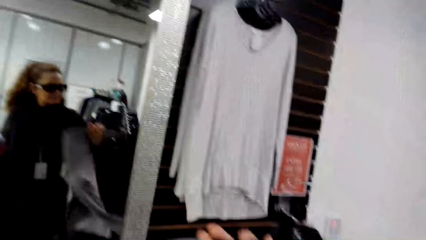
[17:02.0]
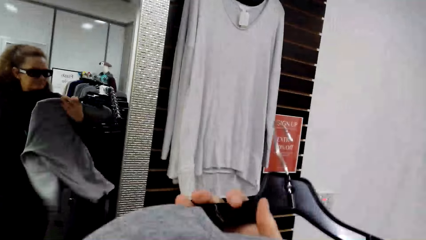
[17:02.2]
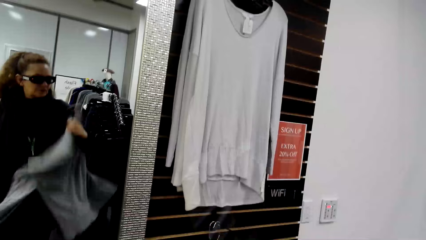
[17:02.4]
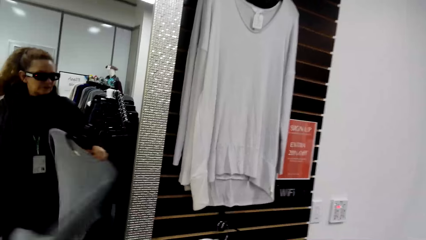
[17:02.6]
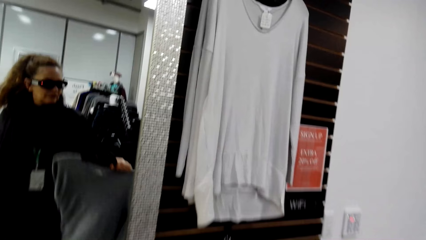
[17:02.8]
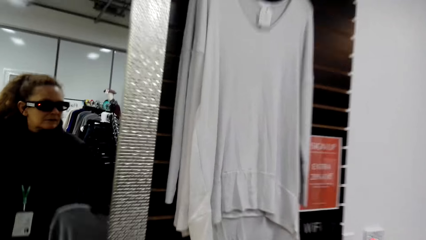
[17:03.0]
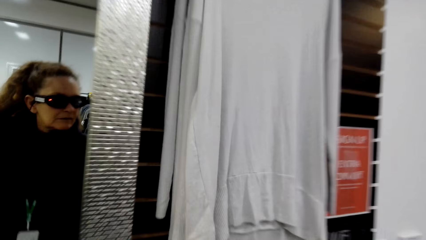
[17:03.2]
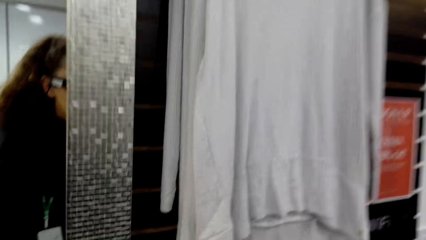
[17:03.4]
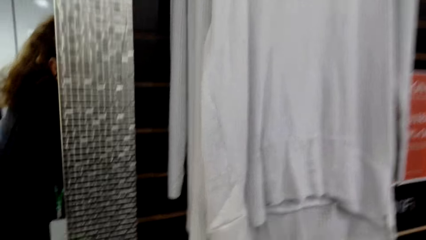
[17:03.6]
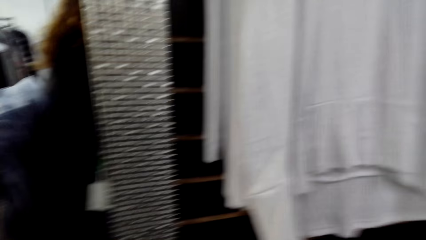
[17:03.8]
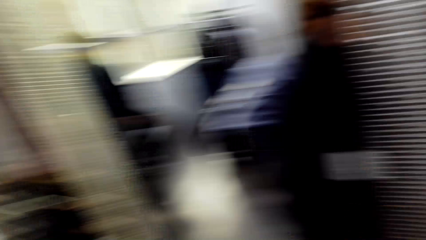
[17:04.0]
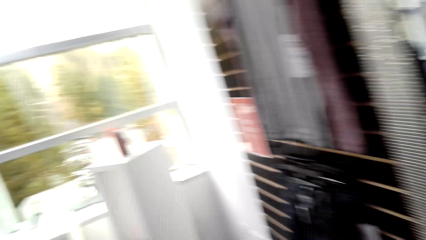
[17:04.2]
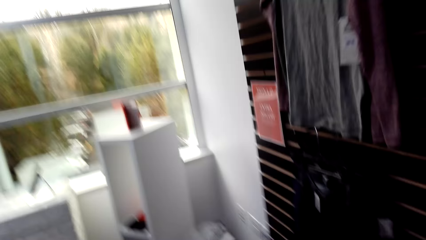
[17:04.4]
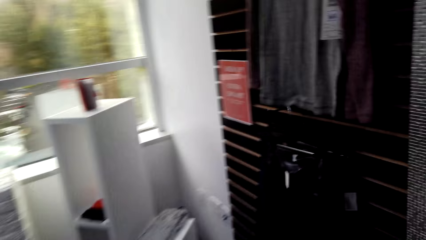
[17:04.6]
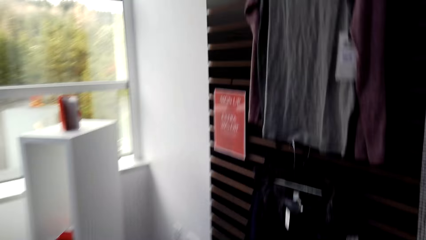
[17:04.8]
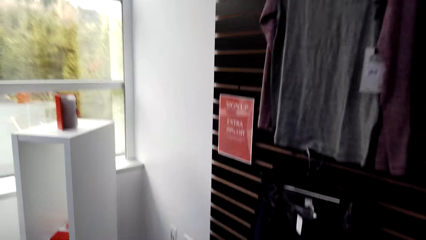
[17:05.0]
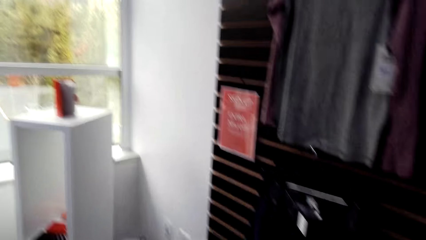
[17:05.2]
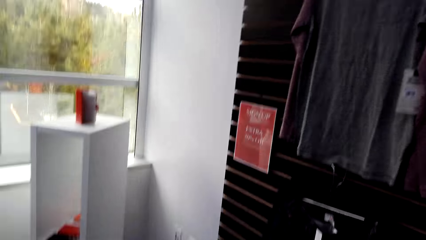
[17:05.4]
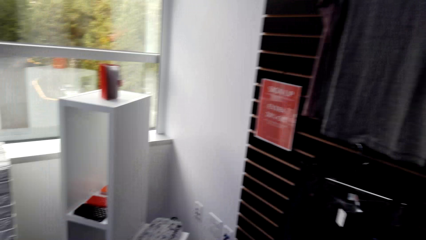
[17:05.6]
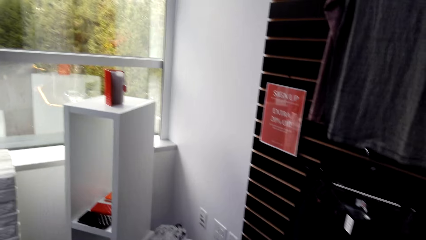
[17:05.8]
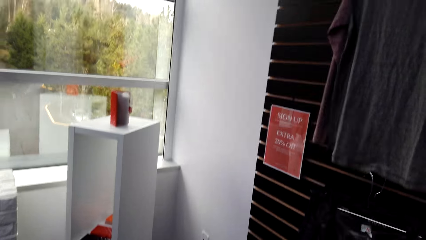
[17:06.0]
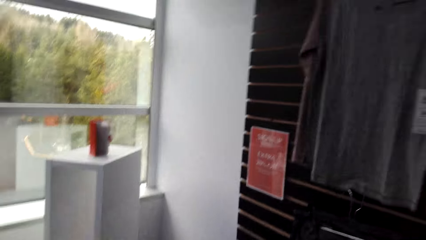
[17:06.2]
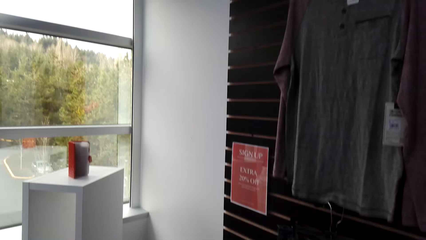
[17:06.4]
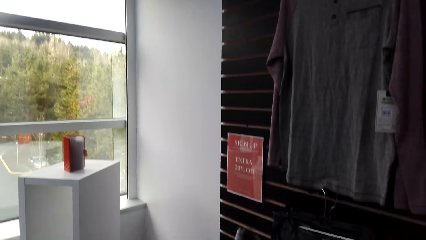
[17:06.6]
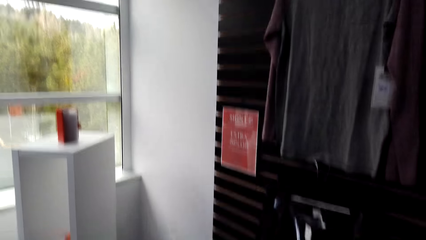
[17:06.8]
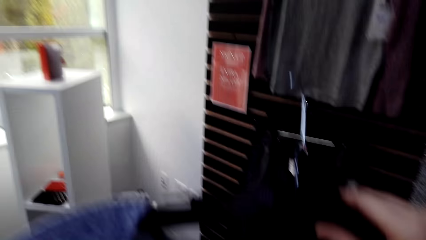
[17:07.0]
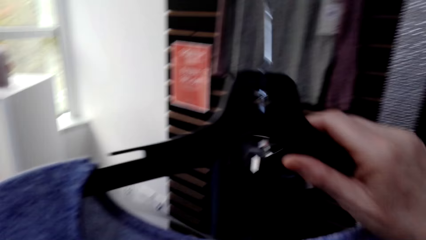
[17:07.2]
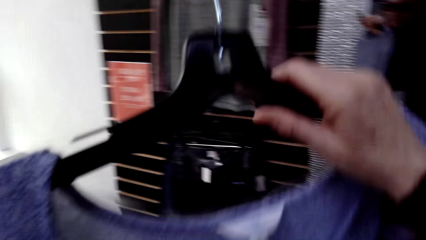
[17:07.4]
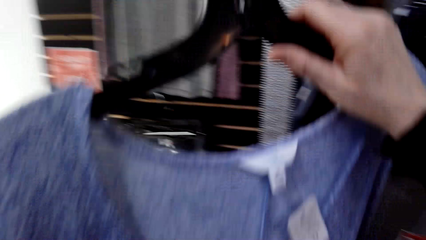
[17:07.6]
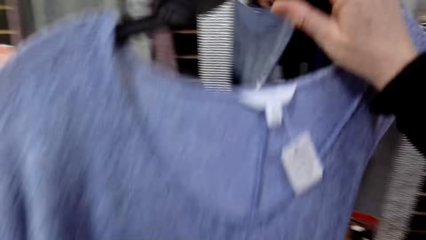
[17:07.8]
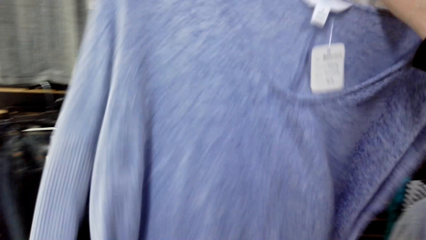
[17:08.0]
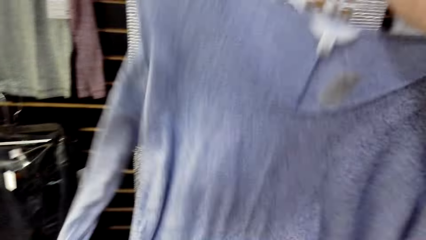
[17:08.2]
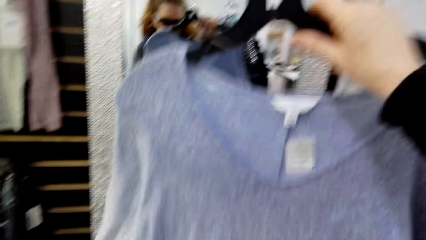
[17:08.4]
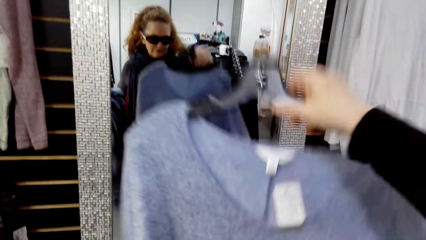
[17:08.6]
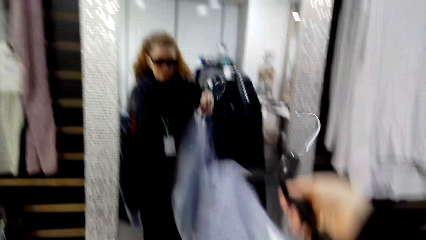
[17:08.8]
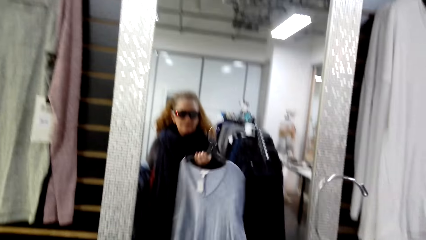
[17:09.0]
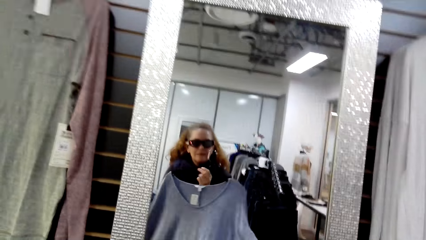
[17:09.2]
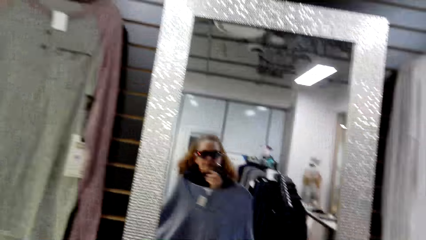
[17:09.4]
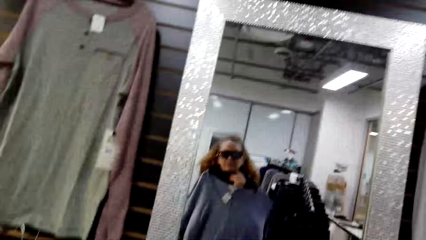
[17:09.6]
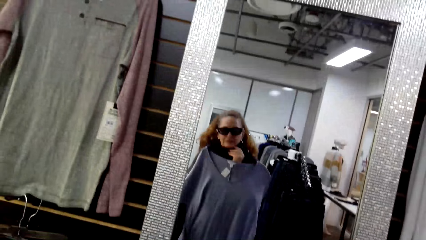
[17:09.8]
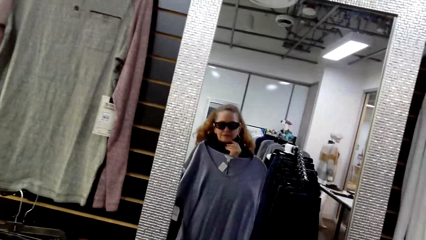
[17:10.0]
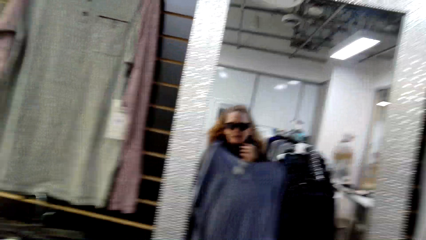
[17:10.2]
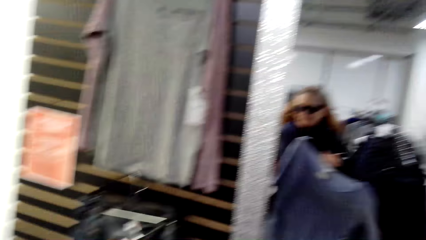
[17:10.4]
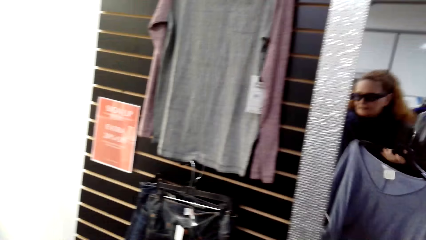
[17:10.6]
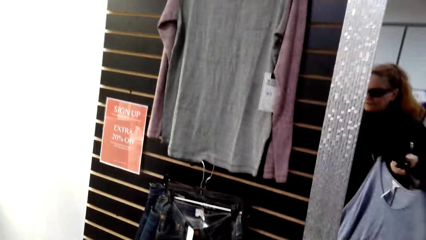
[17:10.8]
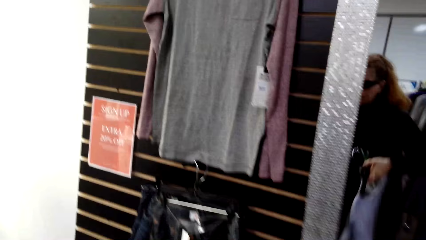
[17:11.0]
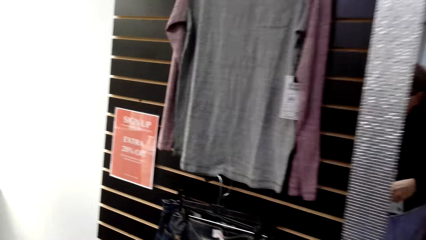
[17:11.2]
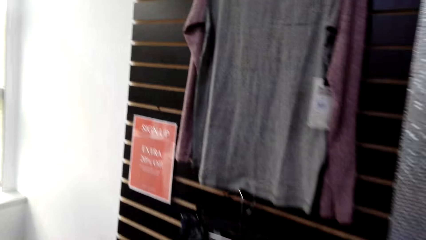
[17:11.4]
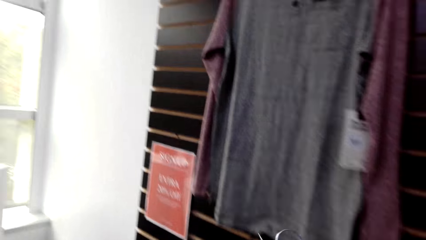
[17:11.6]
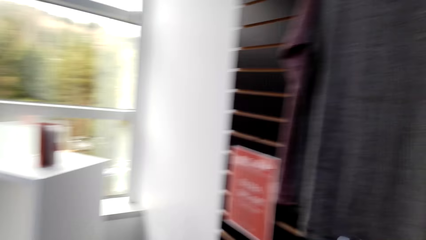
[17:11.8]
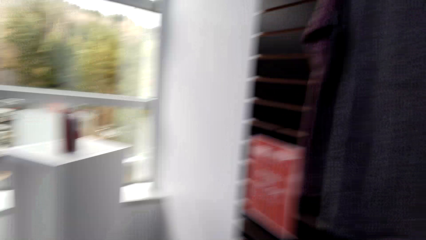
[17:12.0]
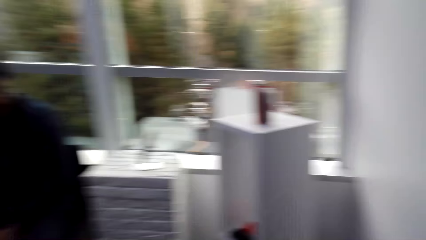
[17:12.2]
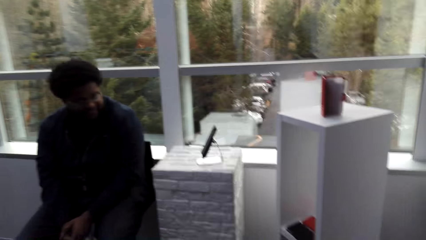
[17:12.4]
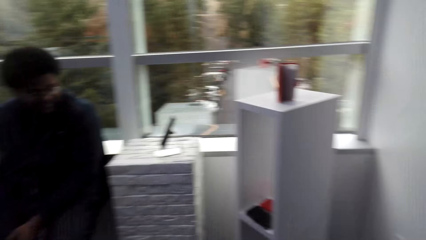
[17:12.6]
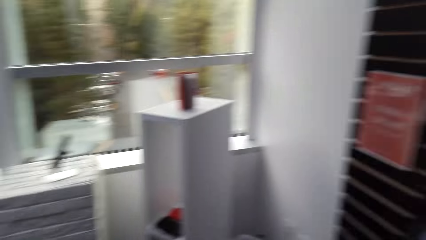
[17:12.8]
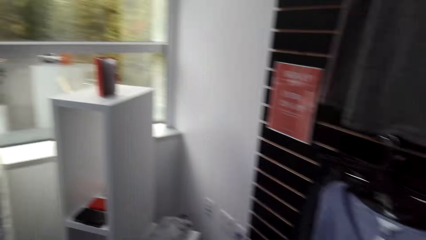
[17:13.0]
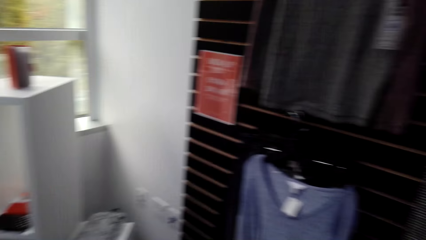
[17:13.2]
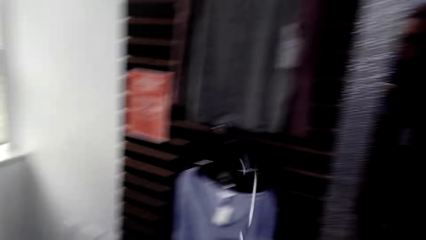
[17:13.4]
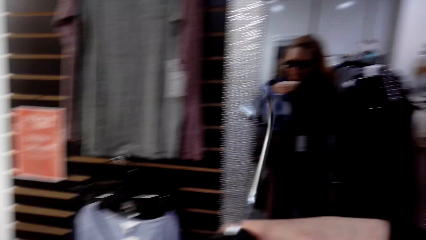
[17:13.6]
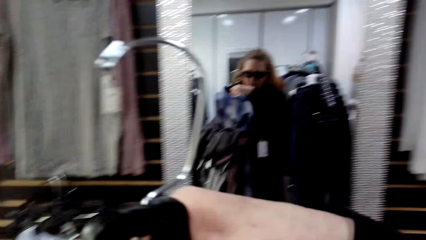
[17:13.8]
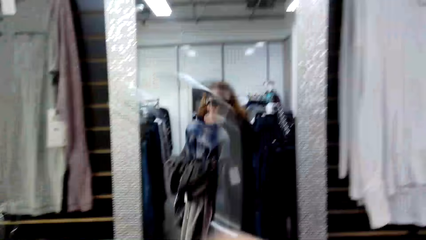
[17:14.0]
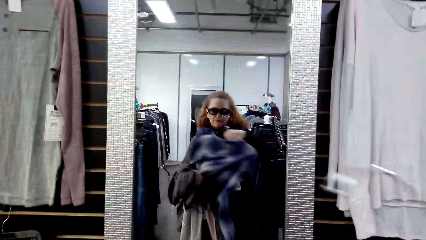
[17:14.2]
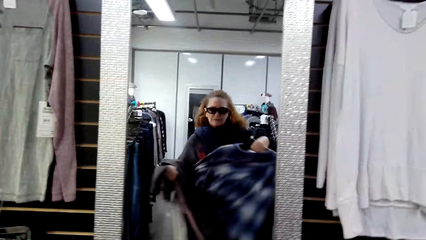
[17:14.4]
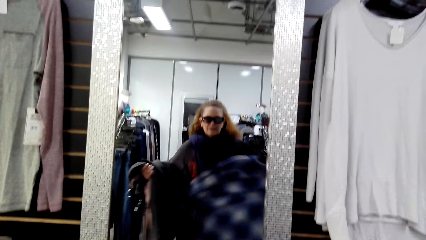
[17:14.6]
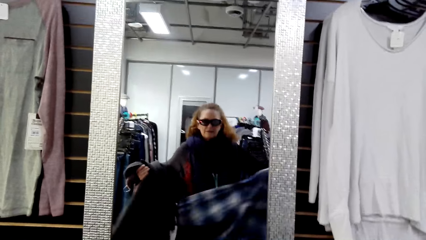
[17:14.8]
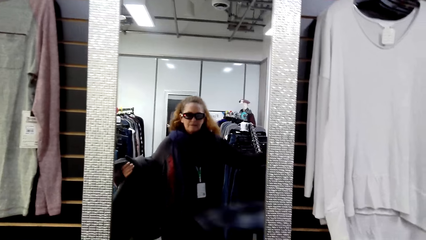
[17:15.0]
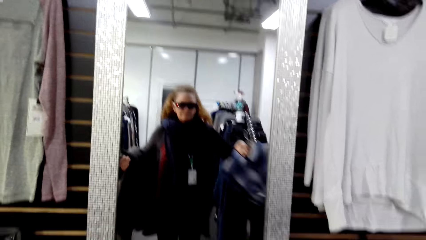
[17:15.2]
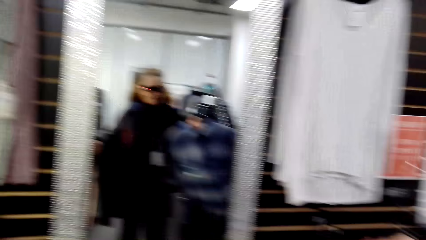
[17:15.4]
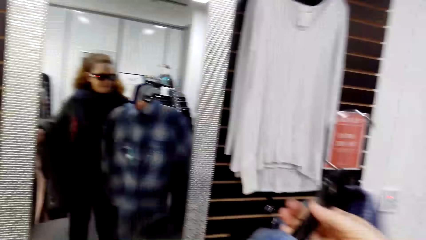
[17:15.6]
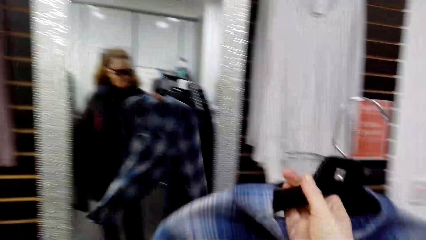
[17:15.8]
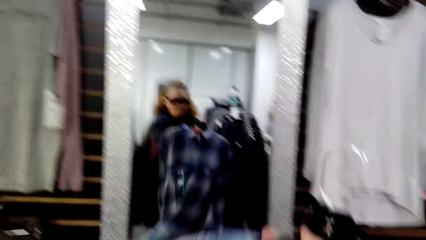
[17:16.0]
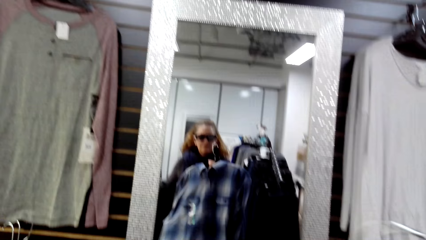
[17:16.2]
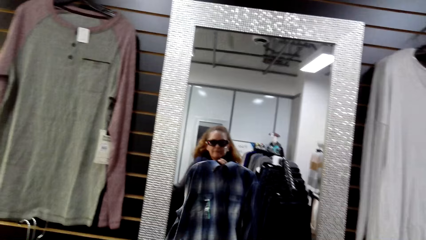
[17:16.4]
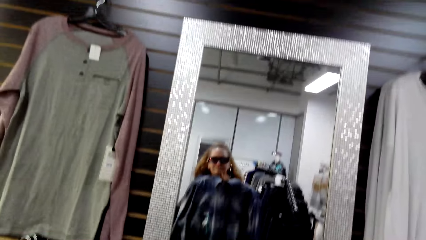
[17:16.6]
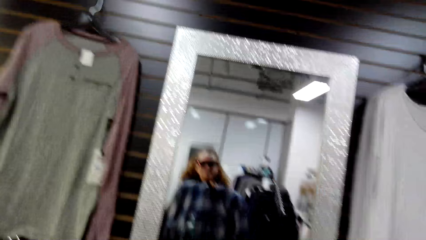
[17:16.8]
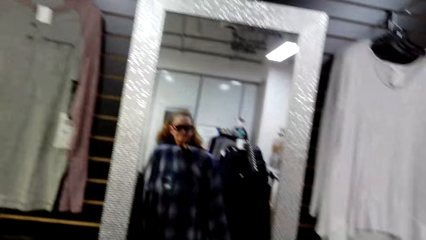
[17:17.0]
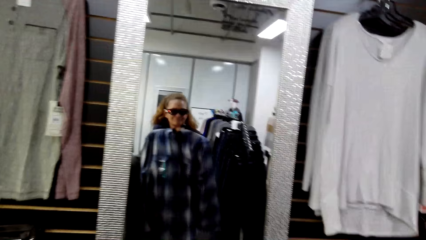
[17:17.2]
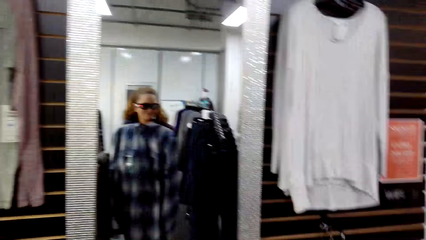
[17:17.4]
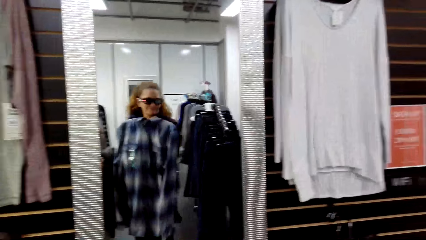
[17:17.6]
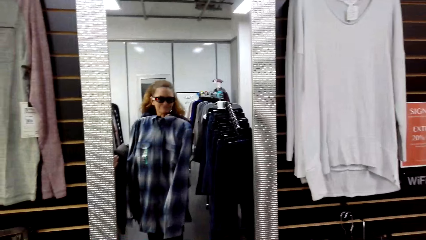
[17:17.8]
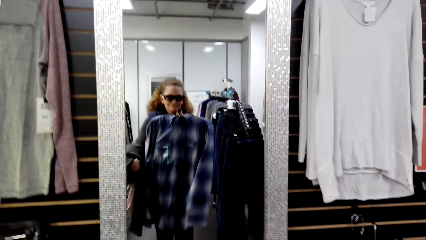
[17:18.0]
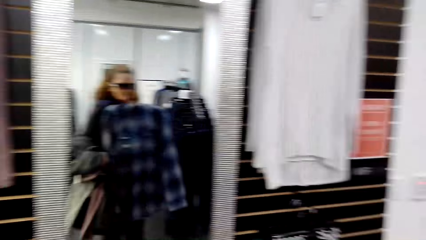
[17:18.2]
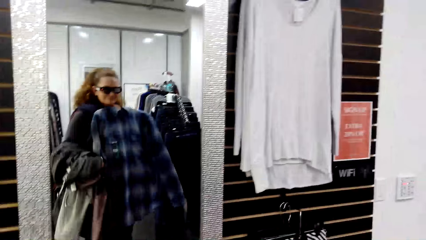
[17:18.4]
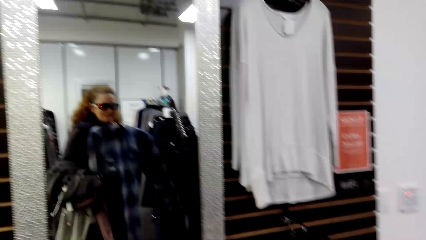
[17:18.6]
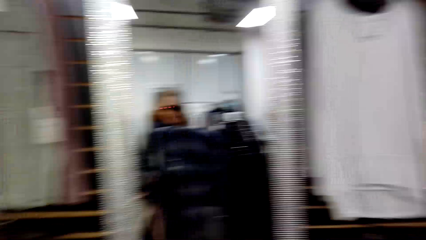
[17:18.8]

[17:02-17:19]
The camera wearer hangs a cloth on the hanger stand. They walk around in the clothing store. They hold the cloth in the store. They fit the cloth in the store. They look at the mirror. A man sits on a chair in the clothing store. The camera wearer holds the cloth in the store. They fit clothes in the store. They look at the mirror.
